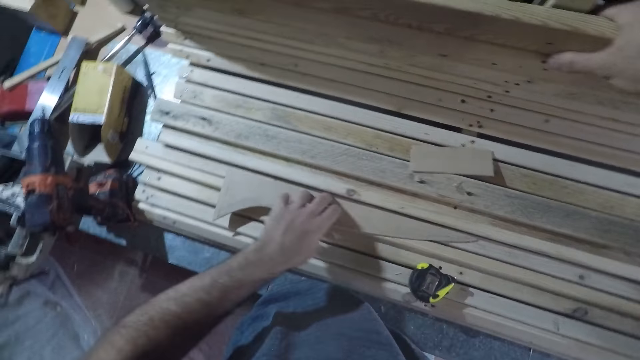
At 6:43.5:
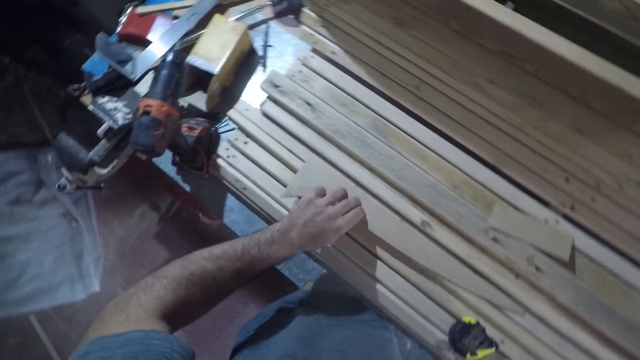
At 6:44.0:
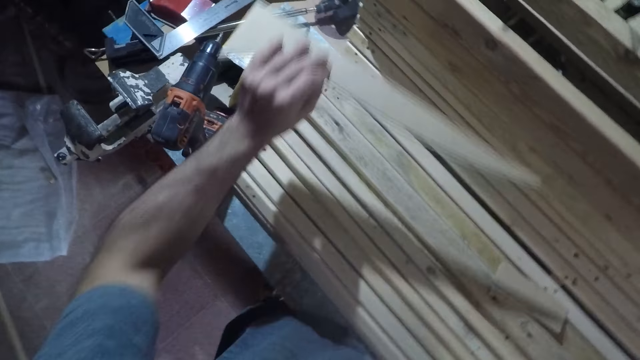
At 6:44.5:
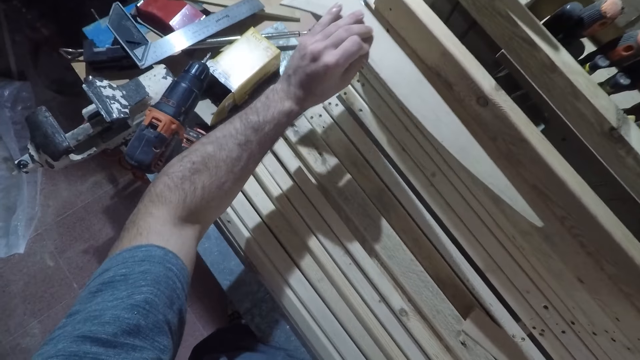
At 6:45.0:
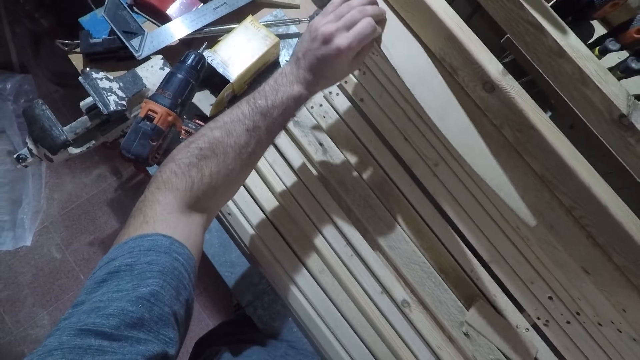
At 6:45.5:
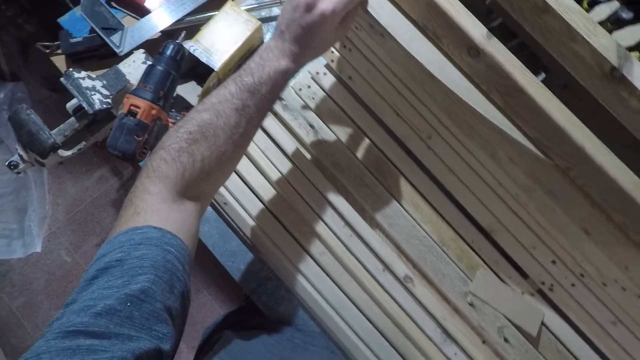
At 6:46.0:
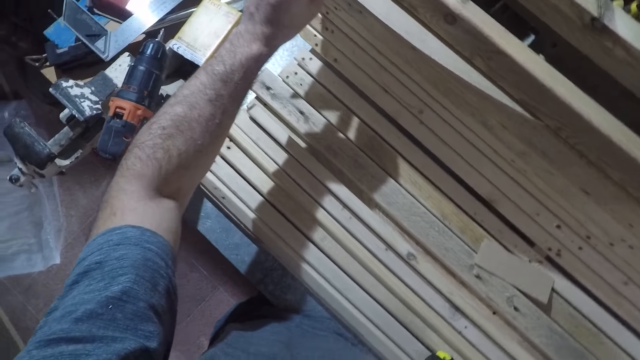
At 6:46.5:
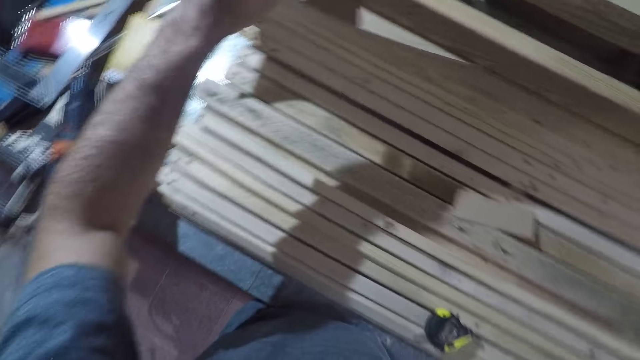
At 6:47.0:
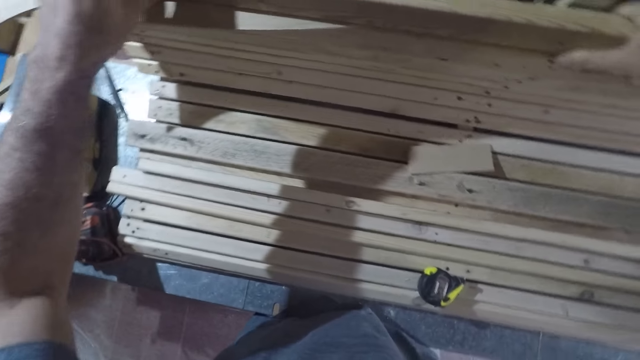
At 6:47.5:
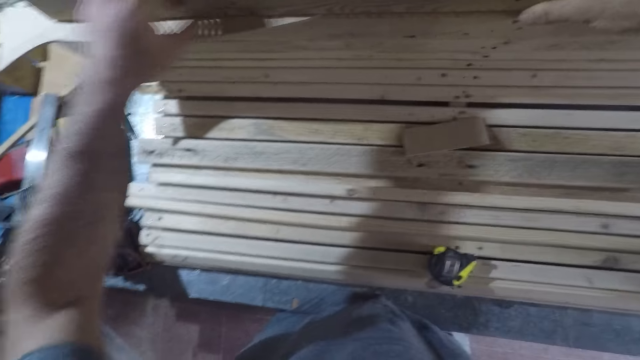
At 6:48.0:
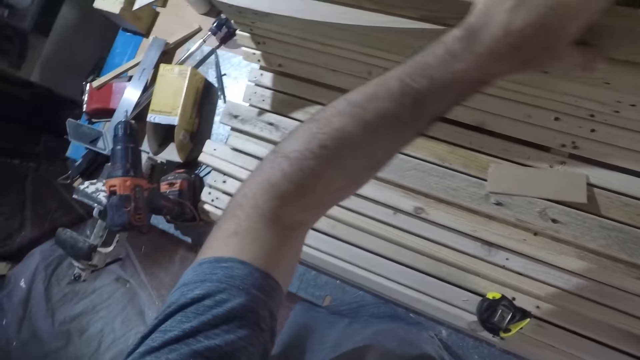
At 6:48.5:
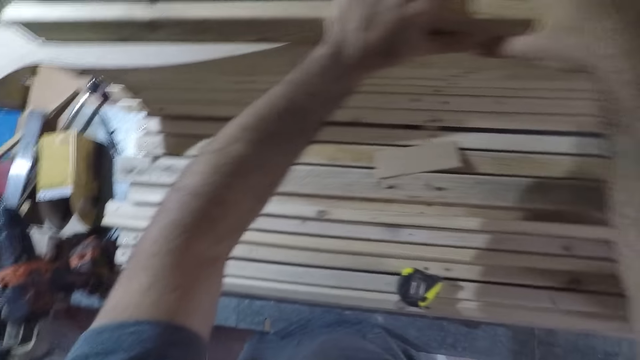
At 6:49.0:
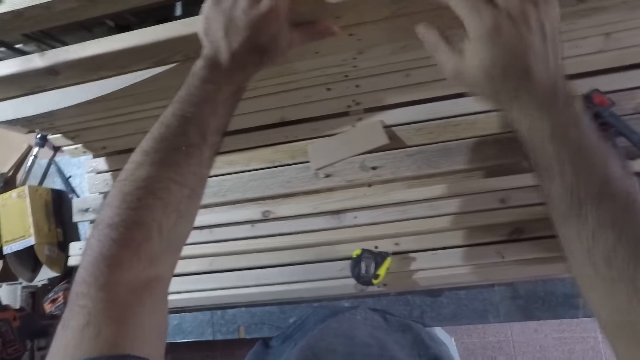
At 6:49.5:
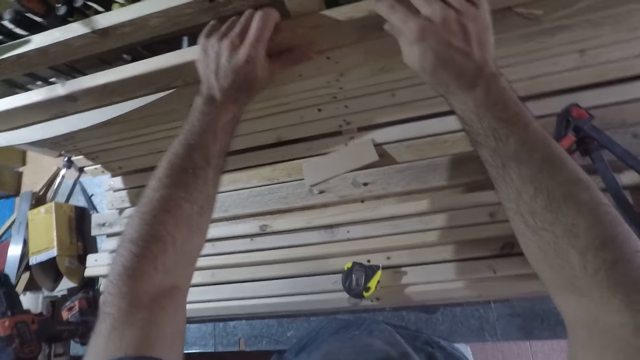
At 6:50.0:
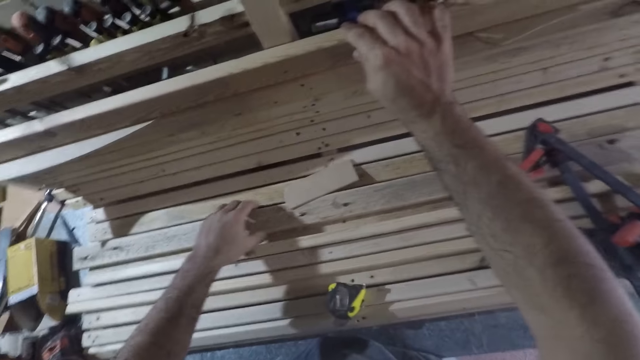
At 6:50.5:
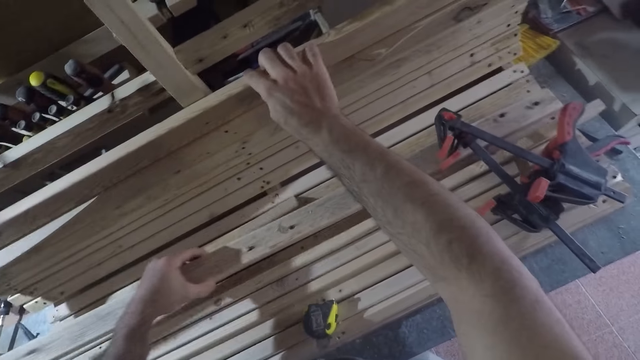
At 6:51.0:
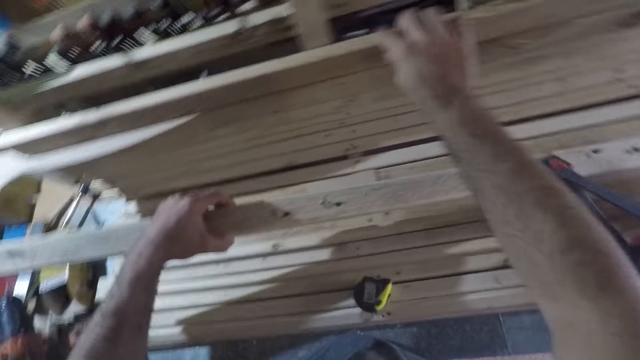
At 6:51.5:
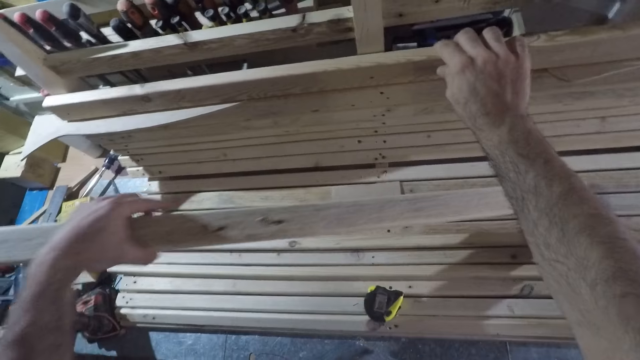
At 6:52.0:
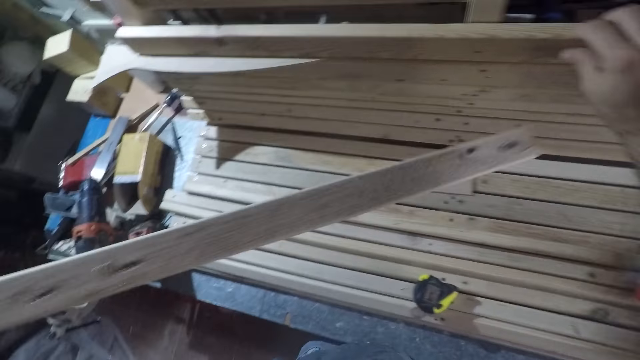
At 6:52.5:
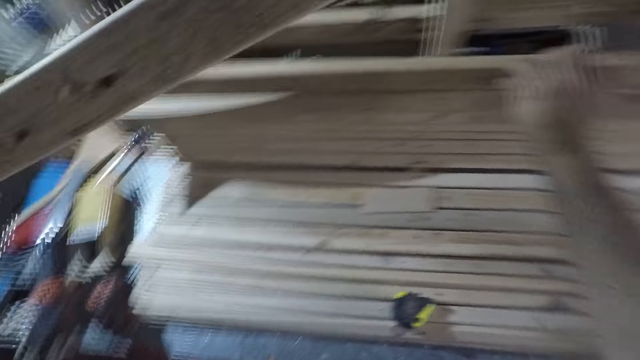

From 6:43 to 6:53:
The camera wearer picks up the fourth piece of wood from the workbench with his left hand. He fixes it under the first piece of wood. He picks up another piece of wood from the workbench with his left hand.

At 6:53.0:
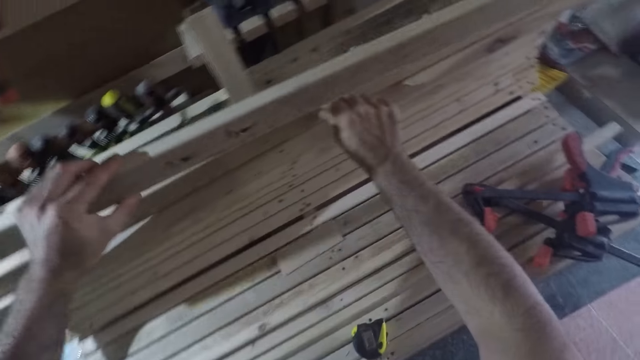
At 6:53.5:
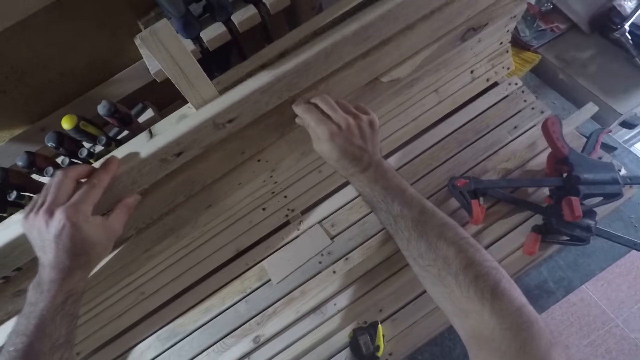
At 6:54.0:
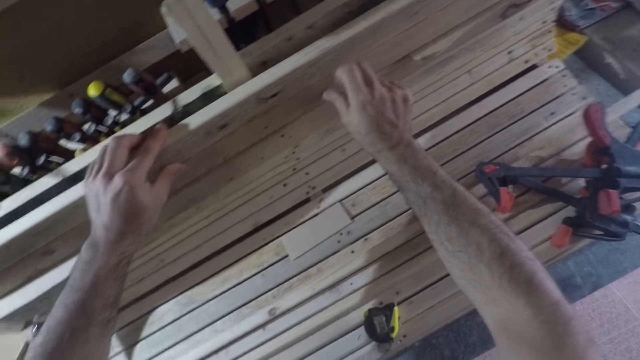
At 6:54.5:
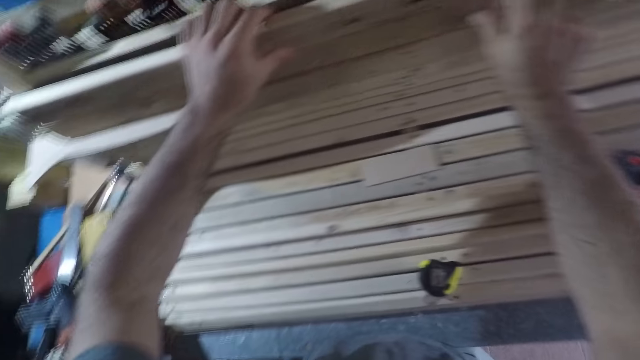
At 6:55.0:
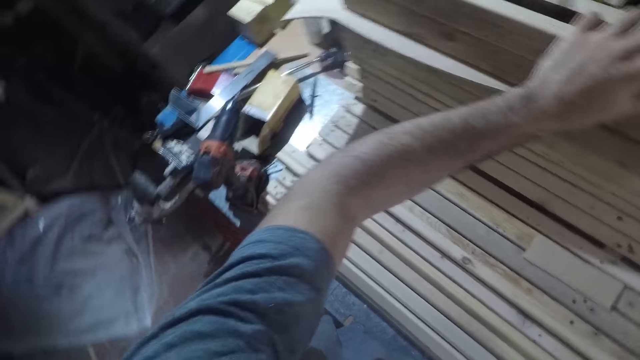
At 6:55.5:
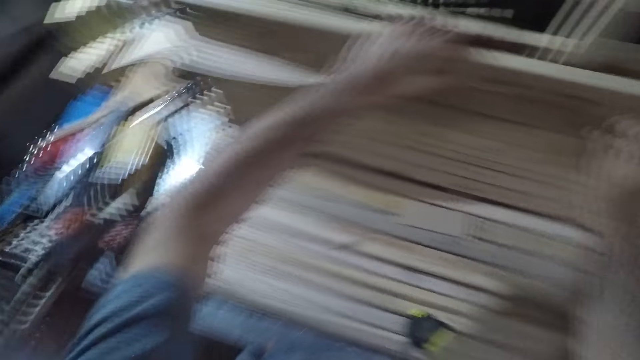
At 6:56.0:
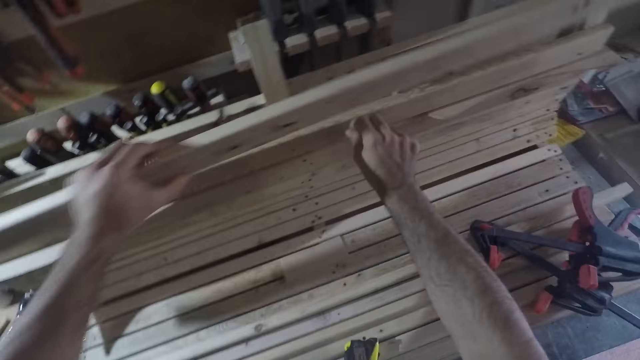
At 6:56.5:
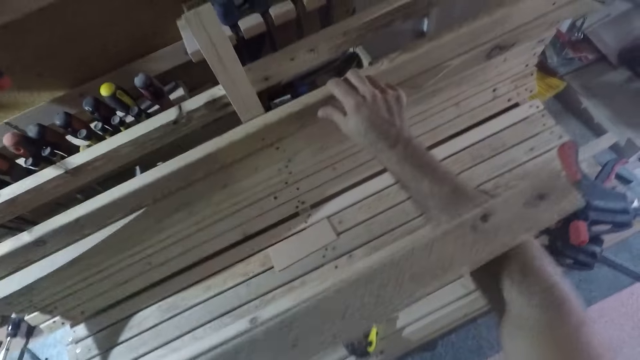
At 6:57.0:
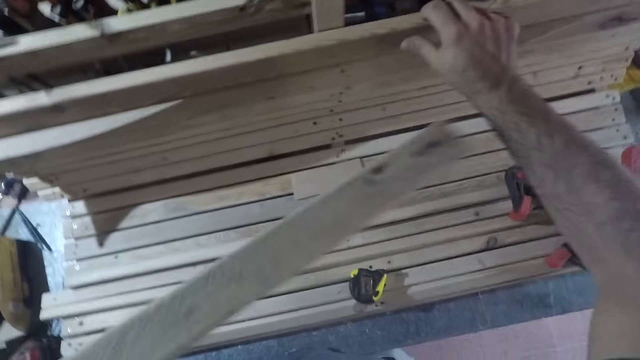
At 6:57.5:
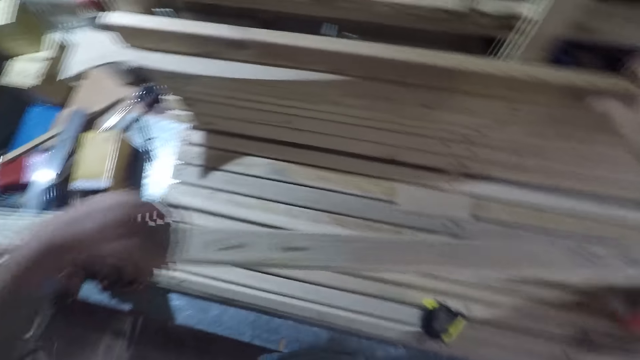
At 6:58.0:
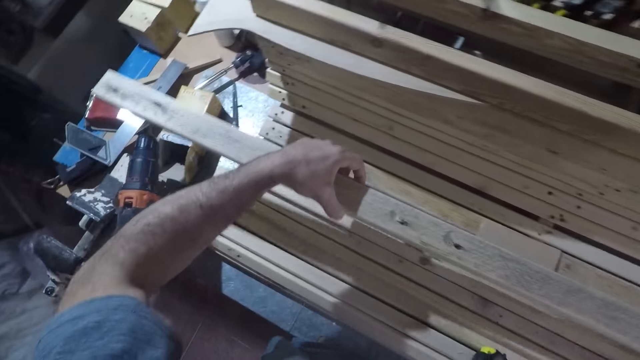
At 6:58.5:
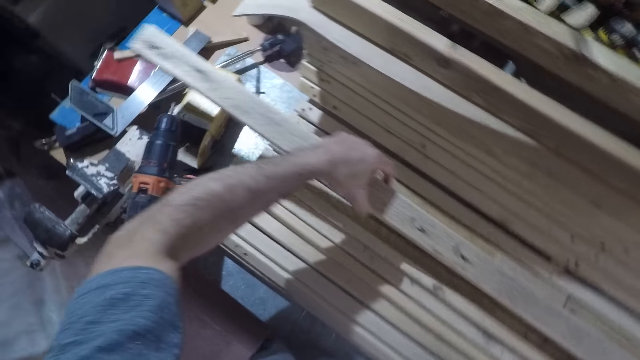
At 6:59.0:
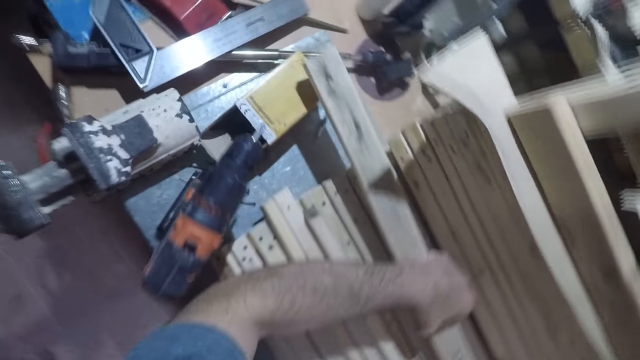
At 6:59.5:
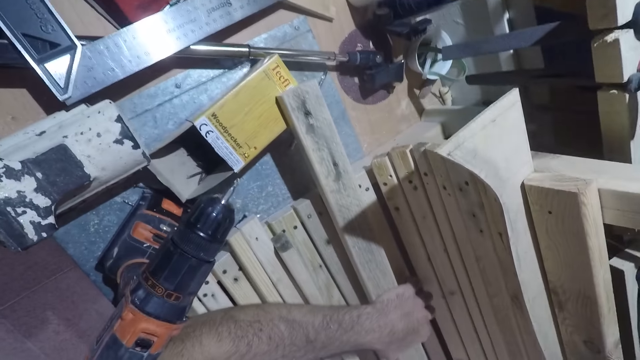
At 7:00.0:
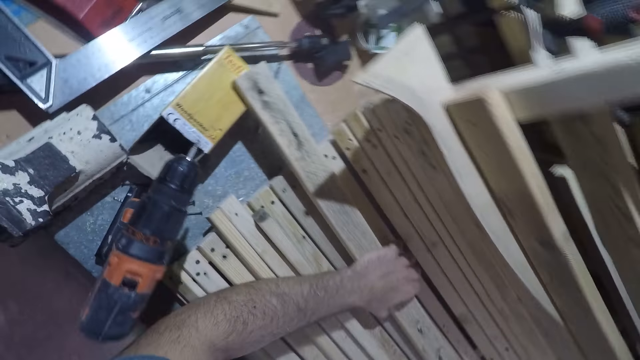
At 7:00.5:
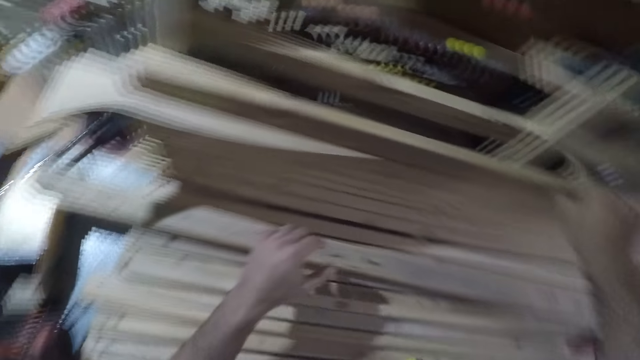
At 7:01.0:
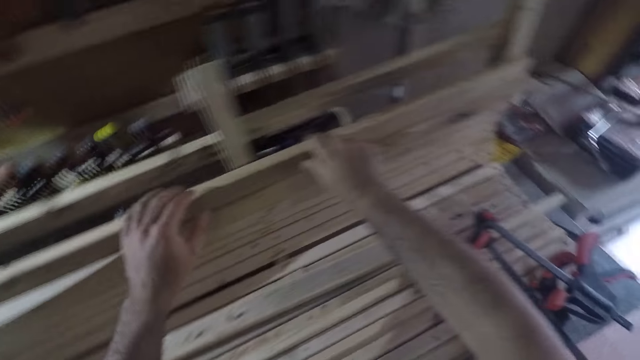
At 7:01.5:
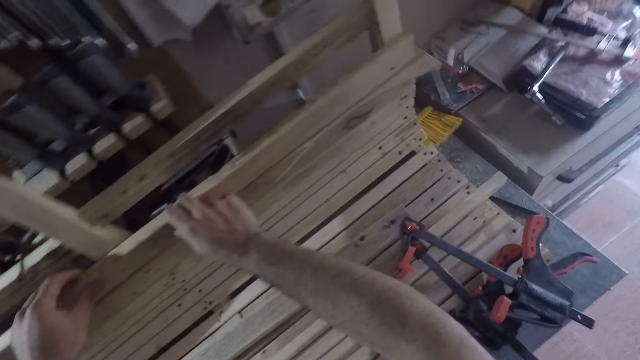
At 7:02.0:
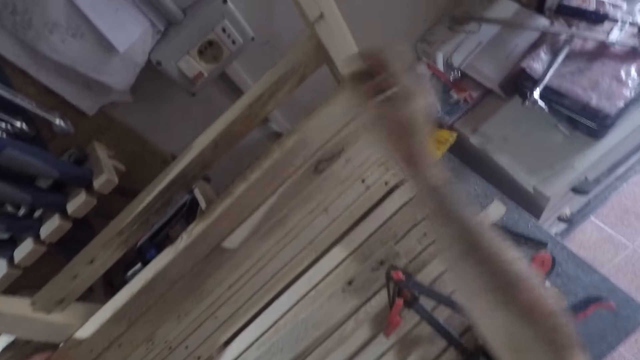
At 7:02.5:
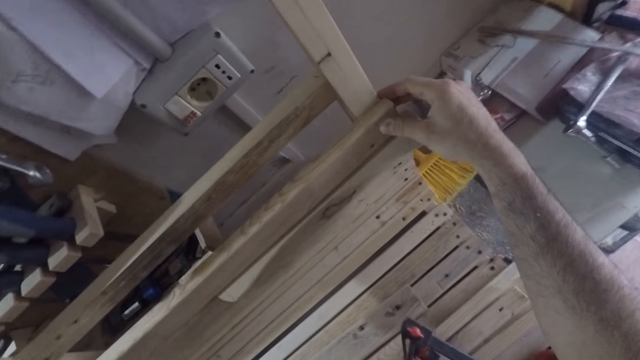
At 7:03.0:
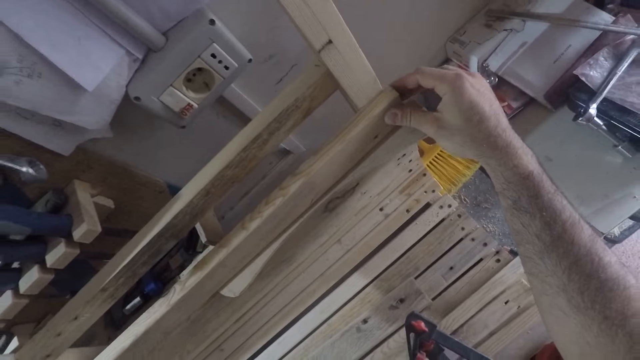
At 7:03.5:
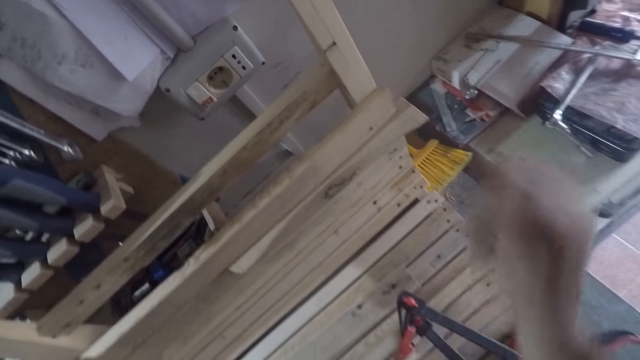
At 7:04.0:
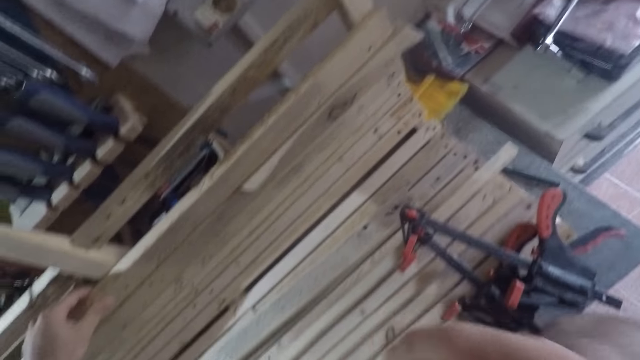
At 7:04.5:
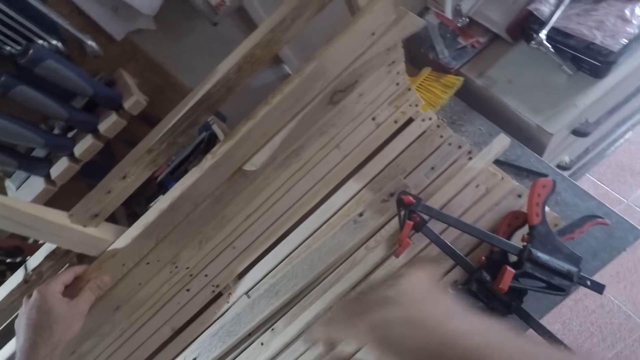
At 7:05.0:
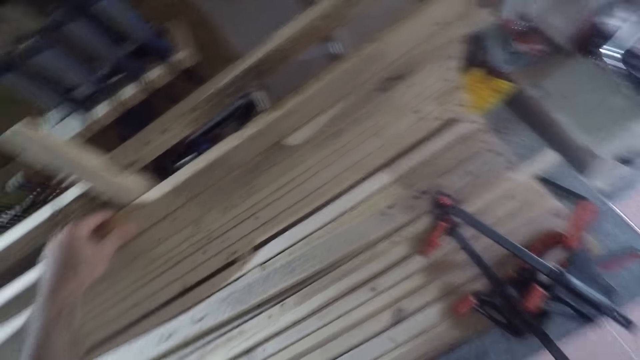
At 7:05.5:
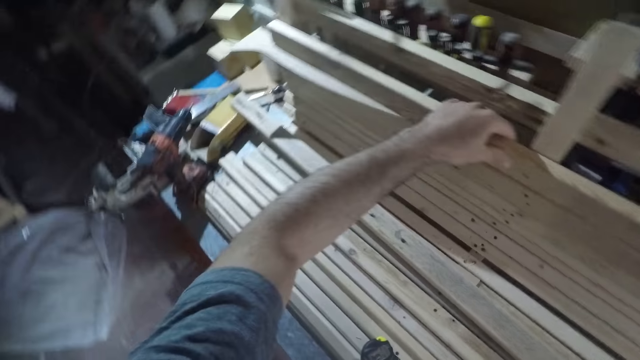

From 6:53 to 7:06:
The camera wearer places the piece of wood on the first piece of wood with his left hand. He takes off the piece of wood. He drops the piece of wood. He holds the first piece of wood with his left hand. He moves his right hand to another part of the wood. He raises his right hand and drops his right hand.
